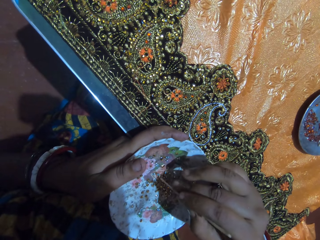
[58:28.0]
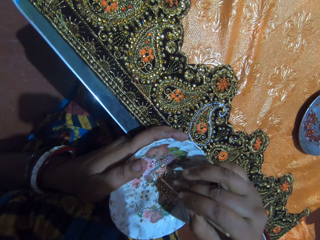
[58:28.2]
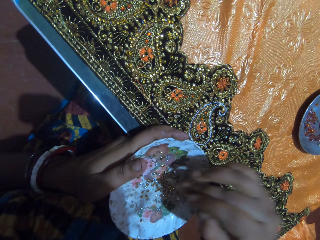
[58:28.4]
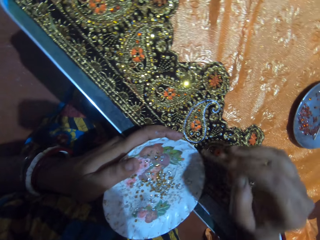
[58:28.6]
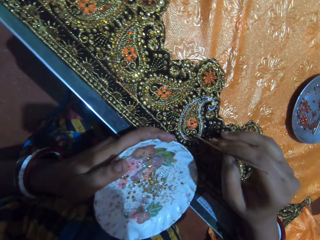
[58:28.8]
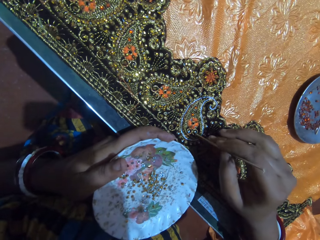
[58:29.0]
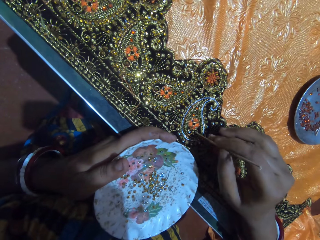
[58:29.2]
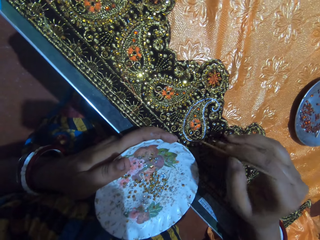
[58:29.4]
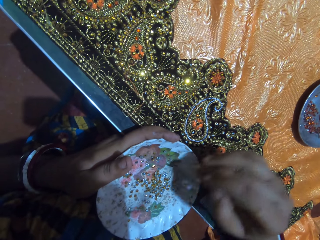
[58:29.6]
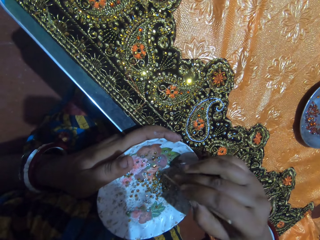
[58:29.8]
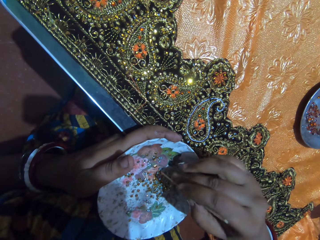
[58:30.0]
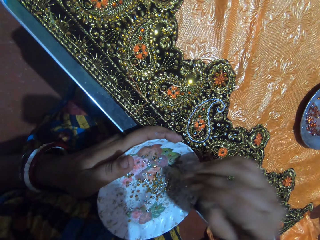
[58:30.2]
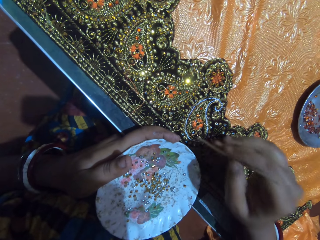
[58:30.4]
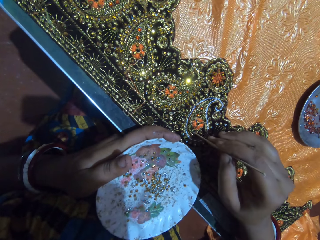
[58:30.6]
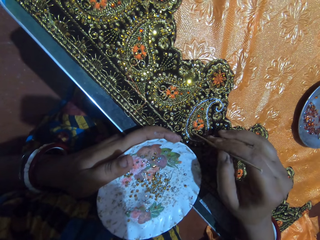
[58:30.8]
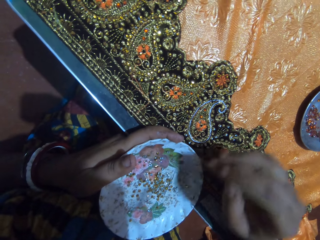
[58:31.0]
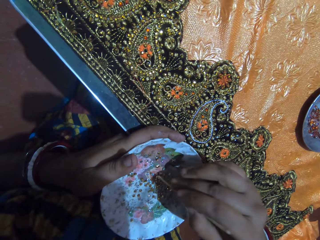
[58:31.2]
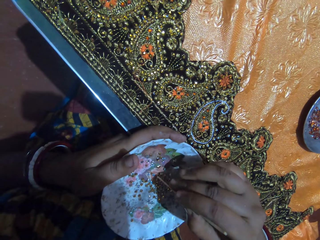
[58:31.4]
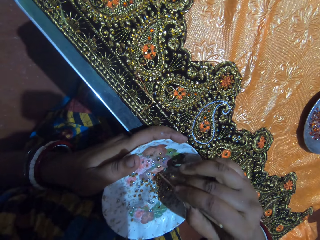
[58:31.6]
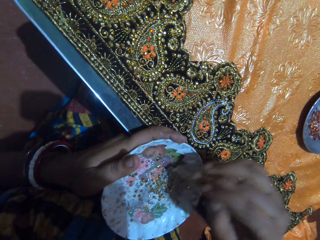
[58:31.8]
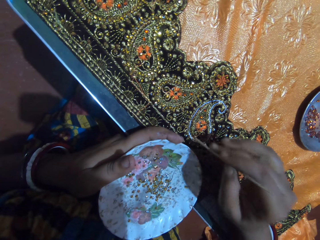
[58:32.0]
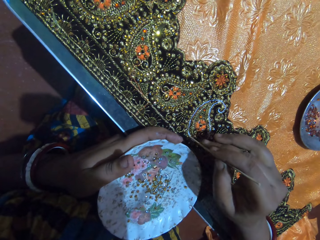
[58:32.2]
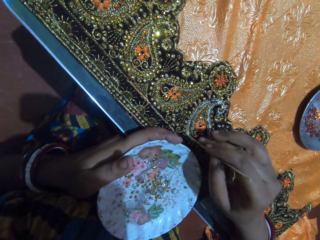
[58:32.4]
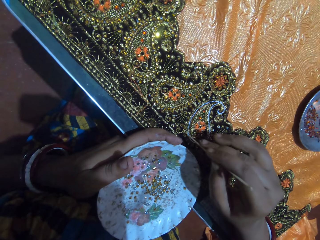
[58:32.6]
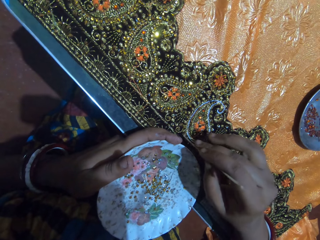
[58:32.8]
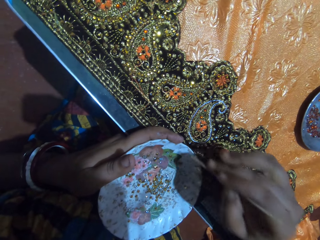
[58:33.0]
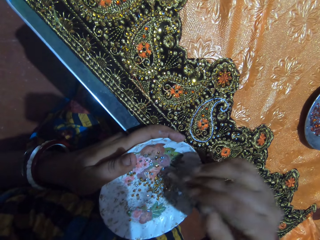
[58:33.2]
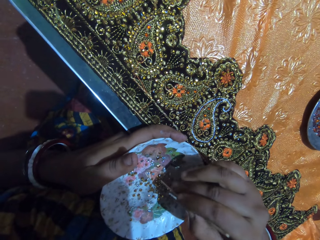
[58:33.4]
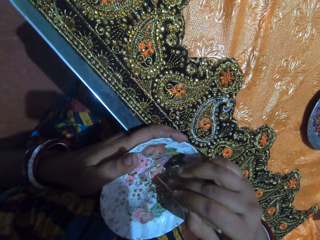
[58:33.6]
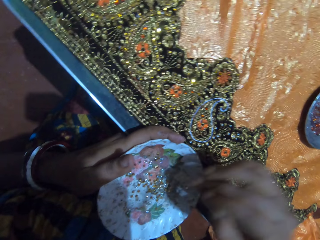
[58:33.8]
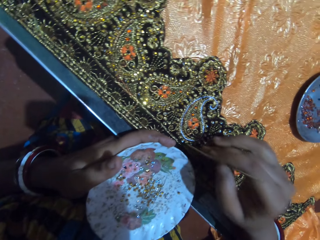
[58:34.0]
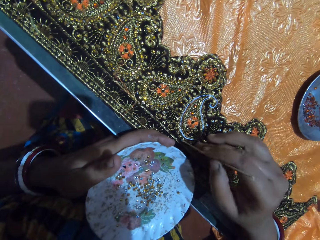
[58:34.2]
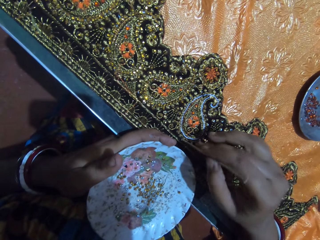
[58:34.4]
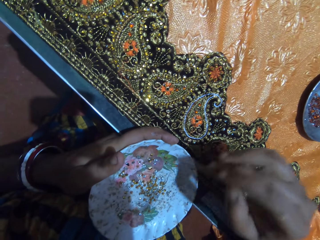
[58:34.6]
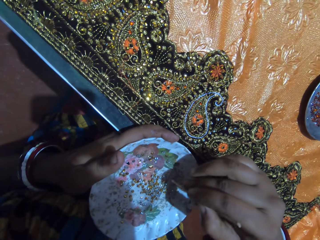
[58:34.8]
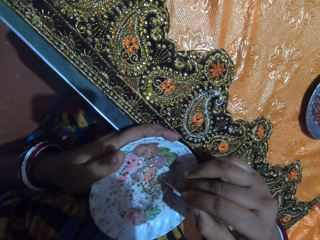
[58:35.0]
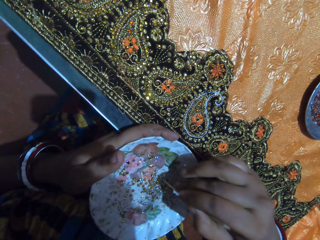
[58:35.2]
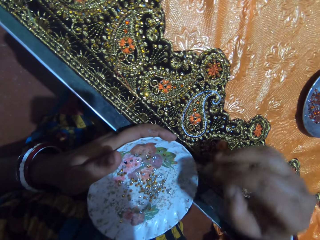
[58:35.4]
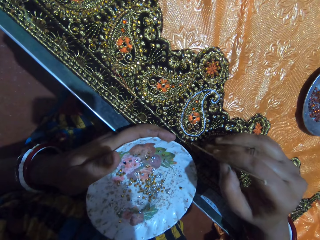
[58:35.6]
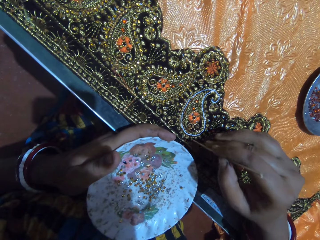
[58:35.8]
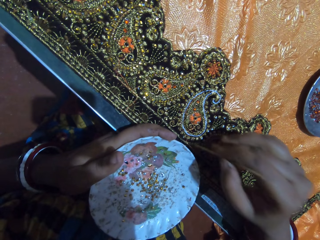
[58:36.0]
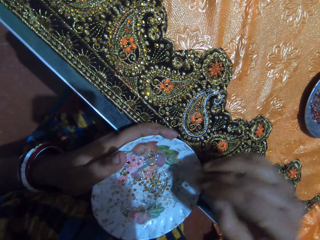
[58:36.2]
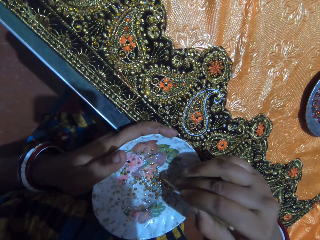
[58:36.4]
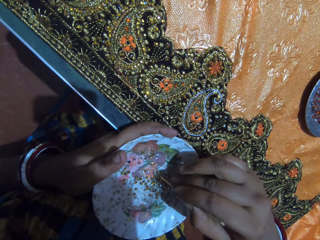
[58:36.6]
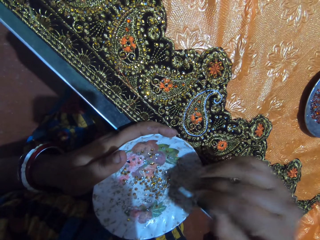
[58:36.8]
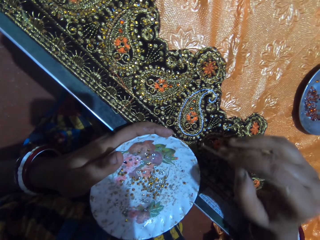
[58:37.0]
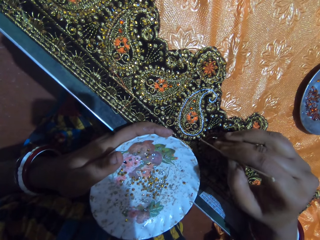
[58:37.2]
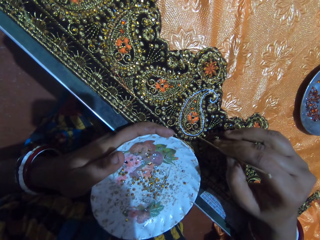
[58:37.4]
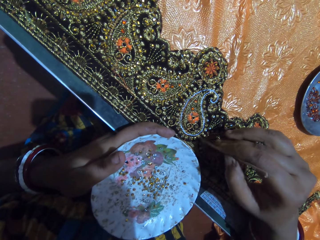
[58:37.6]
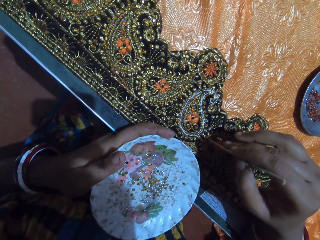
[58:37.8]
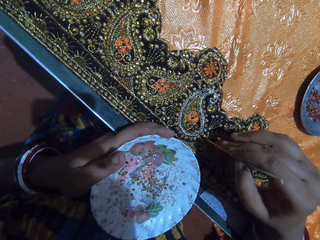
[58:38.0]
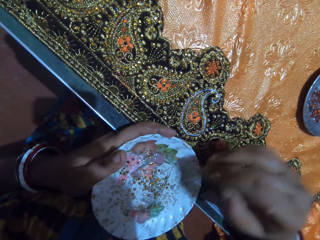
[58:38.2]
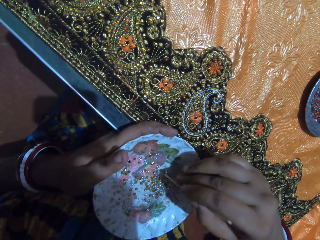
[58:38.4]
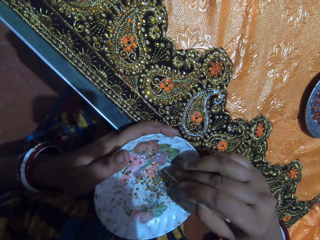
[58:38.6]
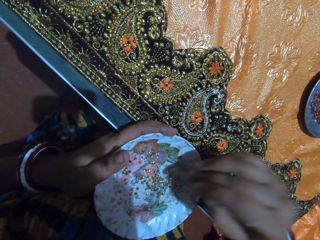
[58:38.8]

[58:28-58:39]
The camera wearer picks a rhinestone from the plate in her left hand with the pick-stick in her right hand. She stones the cloth on the table with the rhinestone attached to the pick-stick in her right hand. She picks a rhinestone from the plate in her left hand with the pick-stick in her right hand. She stones the cloth on the table with the rhinestone attached to the pick-stick in her right hand. She picks a rhinestone from the plate in her left hand with the pick-stick in her right hand. She stones the cloth on the table with the rhinestone attached to the pick-stick in her right hand. She picks a rhinestone from the plate in her left hand with the pick-stick in her right hand. She stones the cloth on the table with the rhinestone attached to the pick-stick in her right hand. She picks a rhinestone from the plate in her left hand with the pick-stick in her right hand. She stones the cloth on the table with the rhinestone attached to the pick-stick in her right hand. She picks a rhinestone from the plate in her left hand with the pick-stick in her right hand. She stones the cloth on the table with the rhinestone attached to the pick-stick in her right hand.

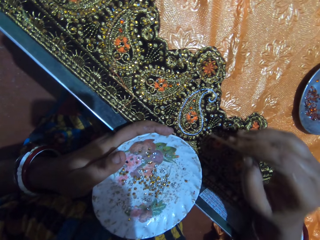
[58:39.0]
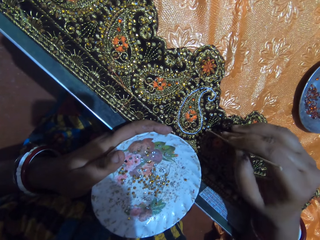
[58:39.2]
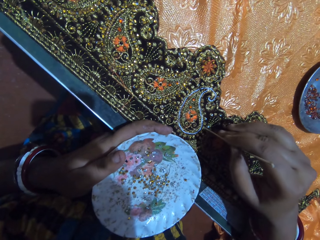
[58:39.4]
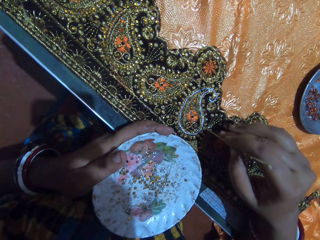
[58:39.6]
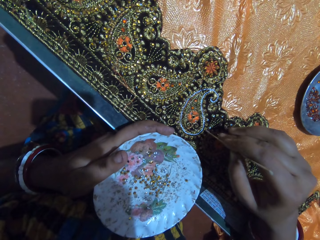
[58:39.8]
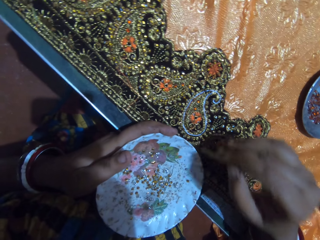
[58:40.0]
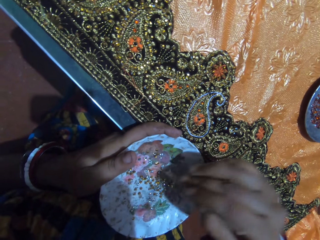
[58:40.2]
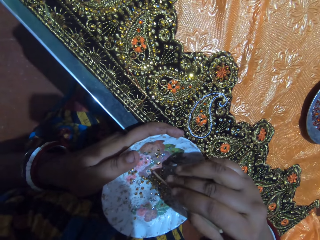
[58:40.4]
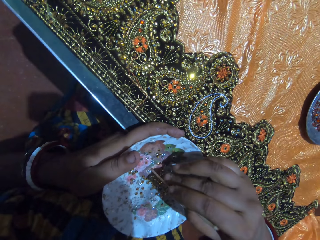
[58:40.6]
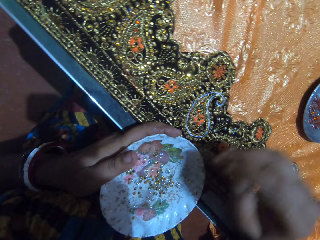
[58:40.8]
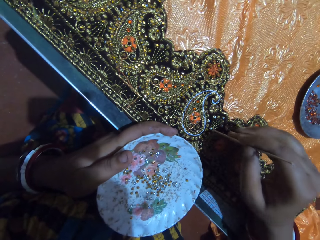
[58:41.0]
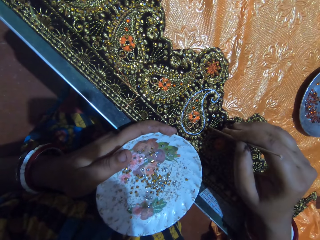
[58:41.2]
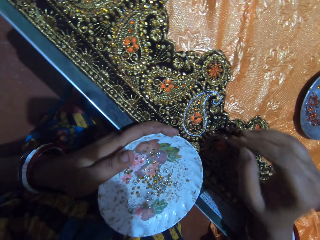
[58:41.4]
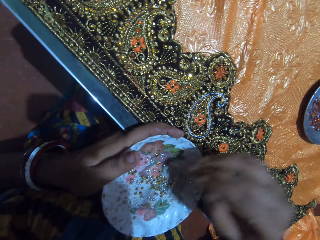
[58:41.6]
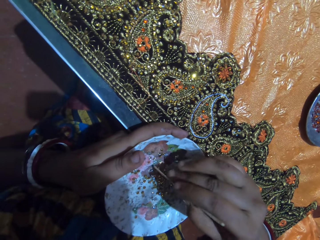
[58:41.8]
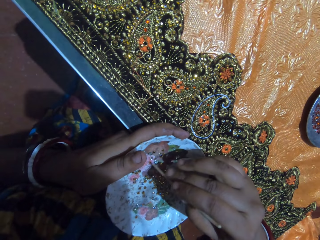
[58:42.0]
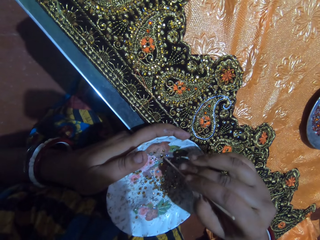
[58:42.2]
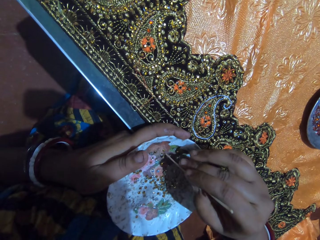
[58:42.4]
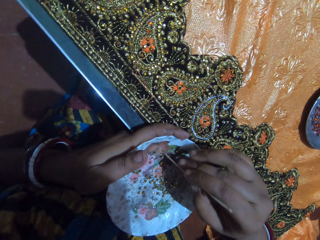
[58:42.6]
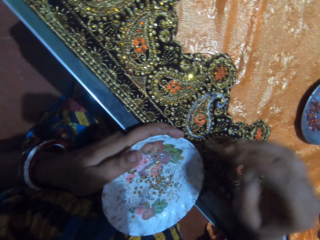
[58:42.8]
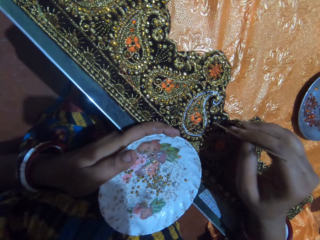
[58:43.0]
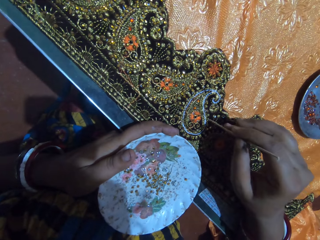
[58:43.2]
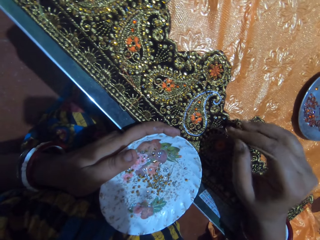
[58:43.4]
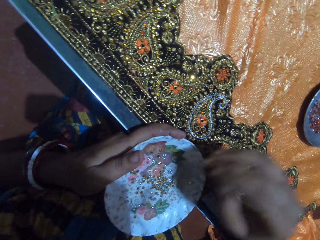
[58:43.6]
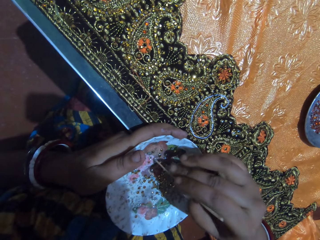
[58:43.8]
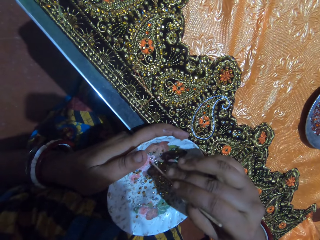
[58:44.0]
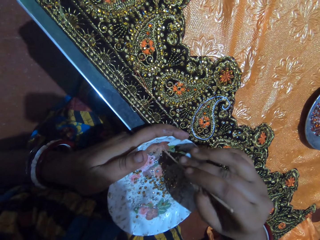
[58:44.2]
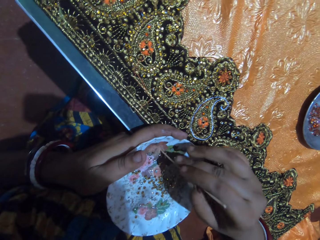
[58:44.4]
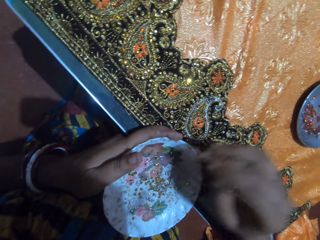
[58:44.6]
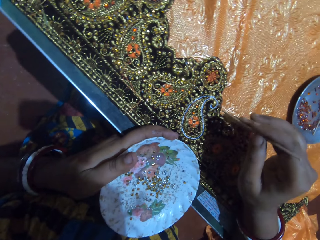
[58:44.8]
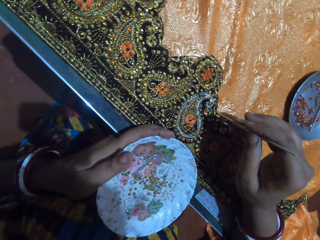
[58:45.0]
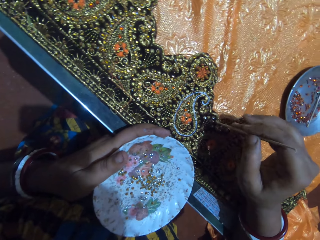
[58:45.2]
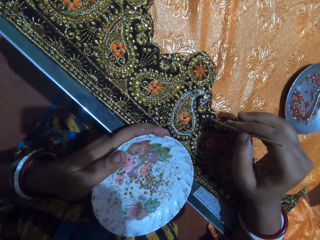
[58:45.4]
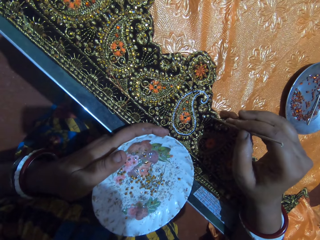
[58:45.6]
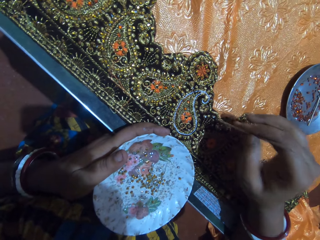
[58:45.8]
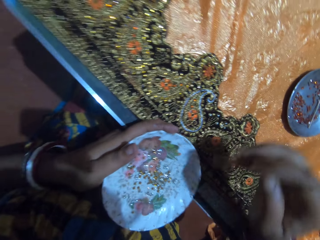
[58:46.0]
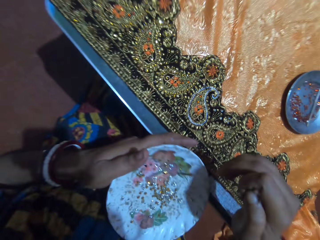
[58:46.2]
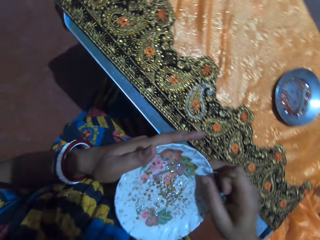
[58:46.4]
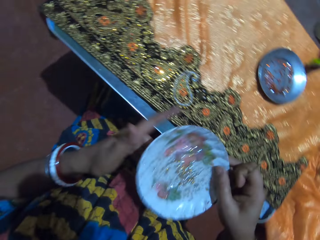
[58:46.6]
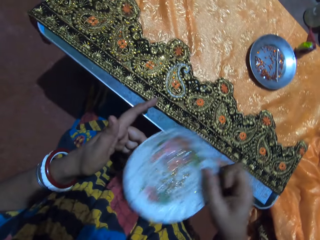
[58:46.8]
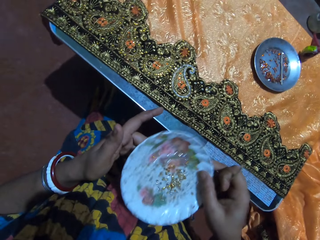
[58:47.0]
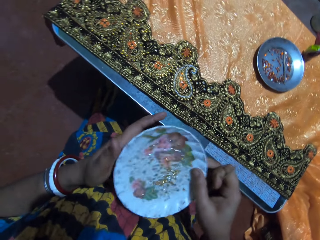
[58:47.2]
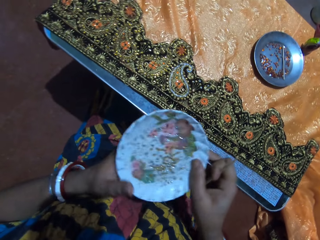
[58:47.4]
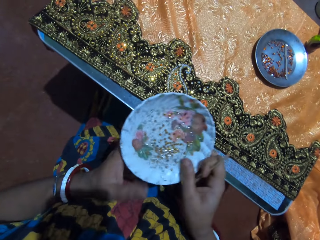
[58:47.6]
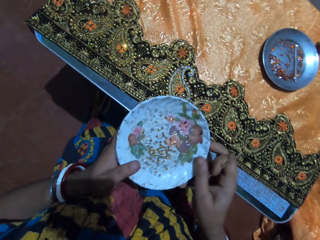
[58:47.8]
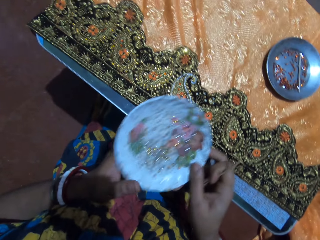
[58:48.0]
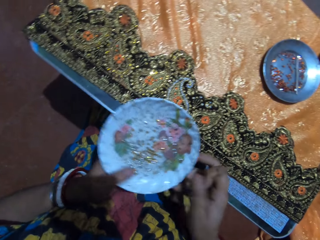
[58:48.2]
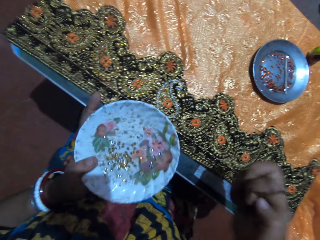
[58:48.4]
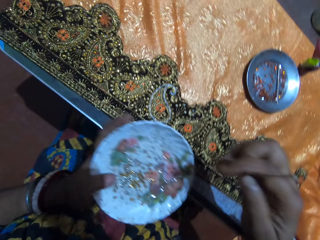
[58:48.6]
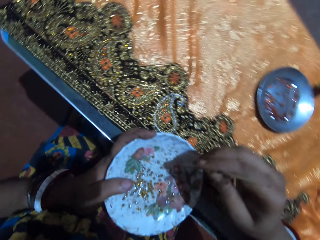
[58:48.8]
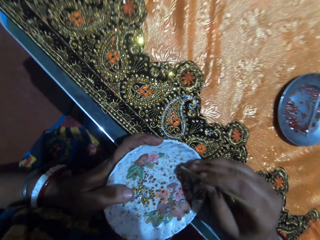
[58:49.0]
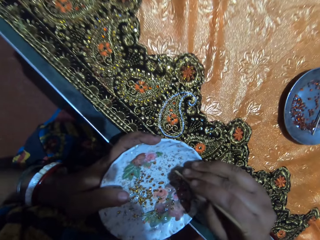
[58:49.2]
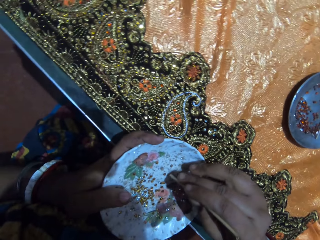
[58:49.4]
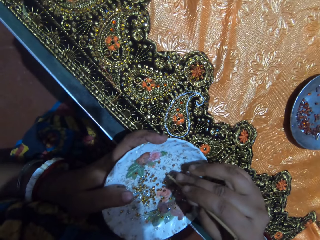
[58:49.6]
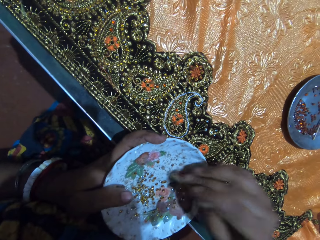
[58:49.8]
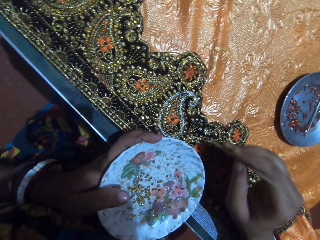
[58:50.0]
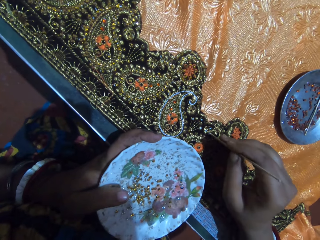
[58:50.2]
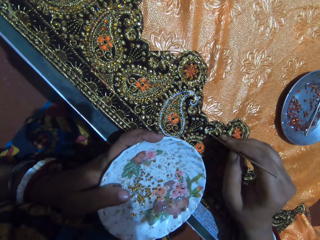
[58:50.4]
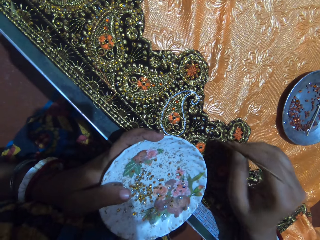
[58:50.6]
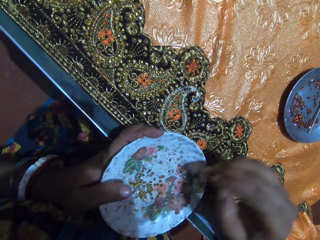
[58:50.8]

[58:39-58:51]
The camera wearer picks a rhinestone from the plate in her left hand with the pick-stick in her right hand. She stones the cloth on the table with the rhinestone attached to the pick-stick in her right hand. She picks a rhinestone from the plate in her left hand with the pick-stick in her right hand. She stones the cloth on the table with the rhinestone attached to the pick-stick in her right hand. She picks a rhinestone from the plate in her left hand with the pick-stick in her right hand. She stones the cloth on the table with the rhinestone attached to the pick-stick in her right hand. She picks a rhinestone from the plate in her left hand with the pick-stick in her right hand. She stones the cloth on the table with the rhinestone attached to the pick-stick in her right hand. She transfers the plate of rhinestones from her left hand to her right hand. She shakes the plate of rhinestones in her right hand. She transfers the plate of rhinestones from her right hand to her left hand. She picks a rhinestone from the plate in her left hand with the pick-stick in her right hand. She stones the cloth on the table with the rhinestone attached to the pick-stick in her right hand.
